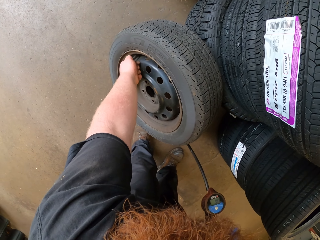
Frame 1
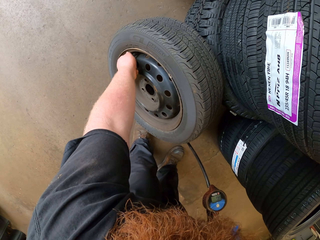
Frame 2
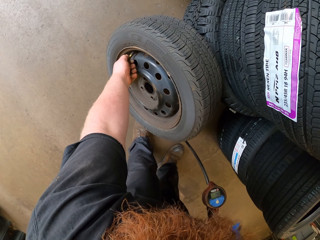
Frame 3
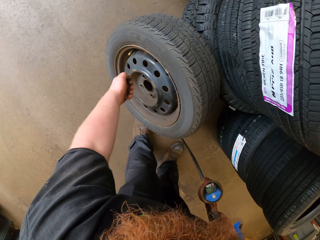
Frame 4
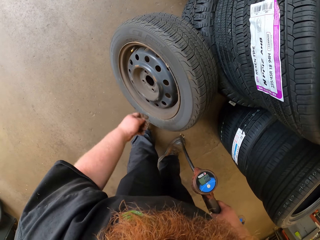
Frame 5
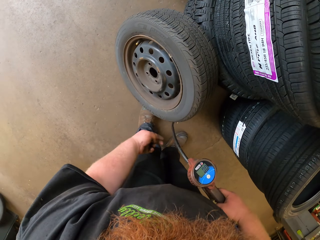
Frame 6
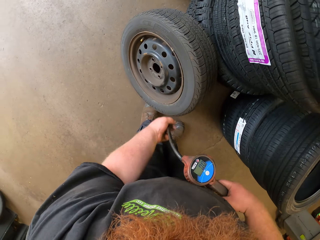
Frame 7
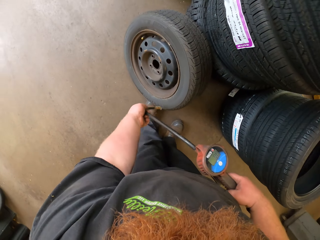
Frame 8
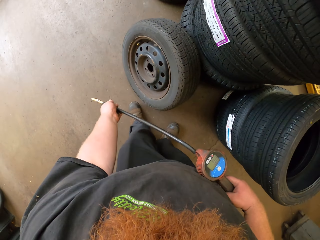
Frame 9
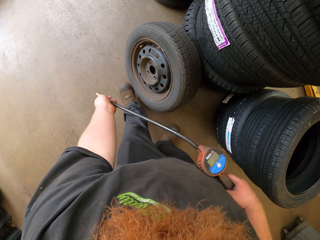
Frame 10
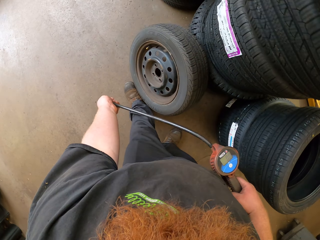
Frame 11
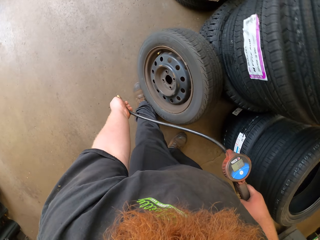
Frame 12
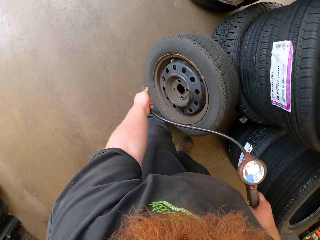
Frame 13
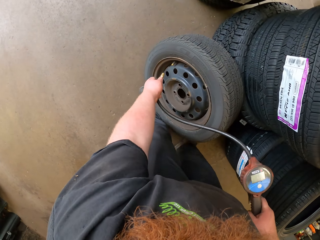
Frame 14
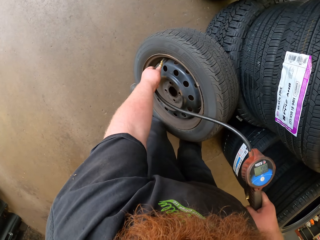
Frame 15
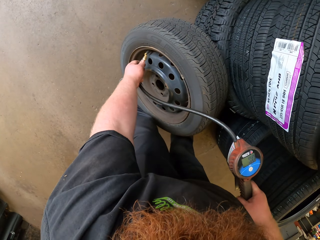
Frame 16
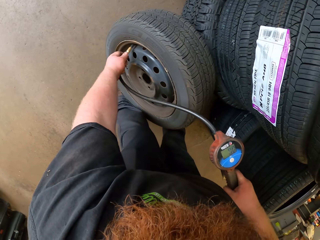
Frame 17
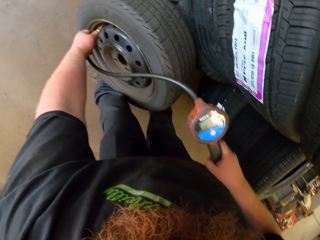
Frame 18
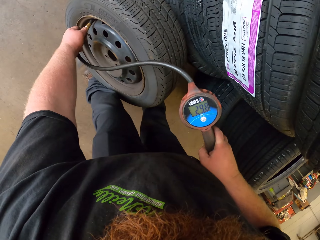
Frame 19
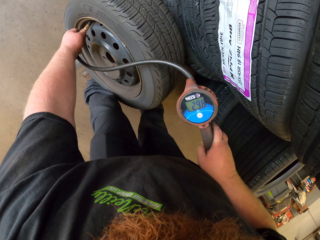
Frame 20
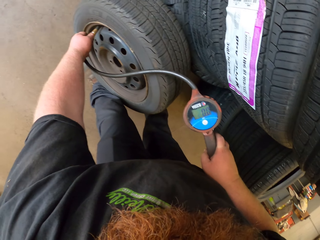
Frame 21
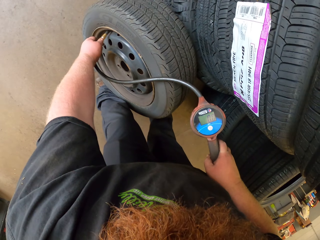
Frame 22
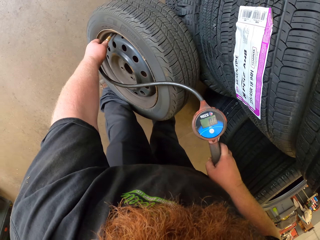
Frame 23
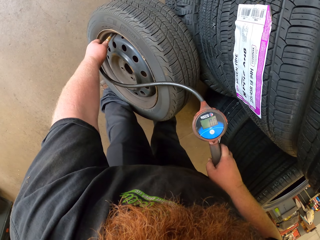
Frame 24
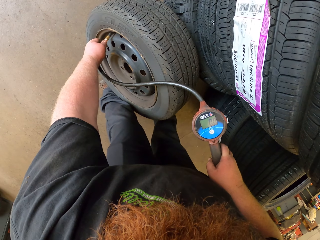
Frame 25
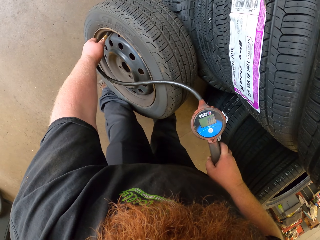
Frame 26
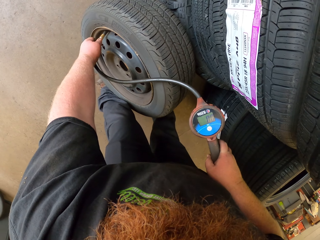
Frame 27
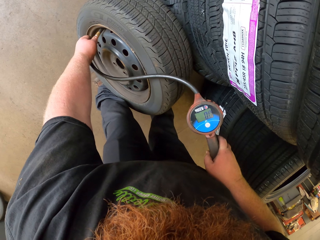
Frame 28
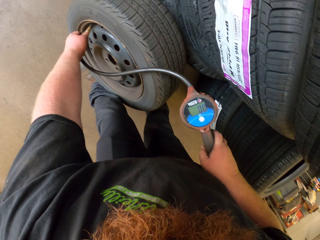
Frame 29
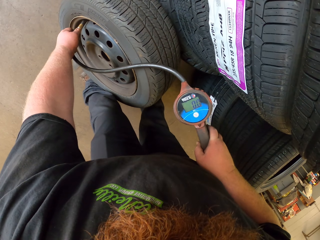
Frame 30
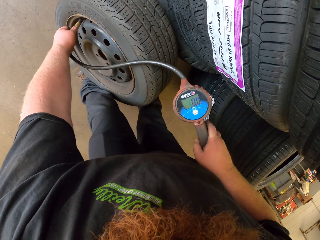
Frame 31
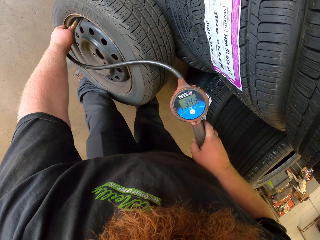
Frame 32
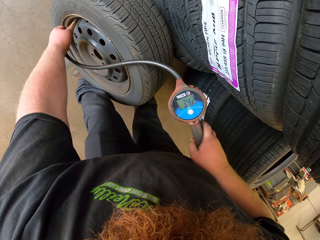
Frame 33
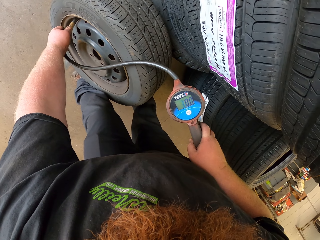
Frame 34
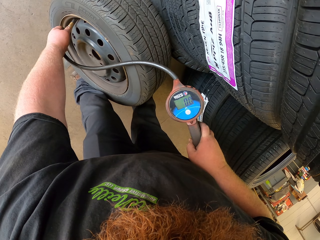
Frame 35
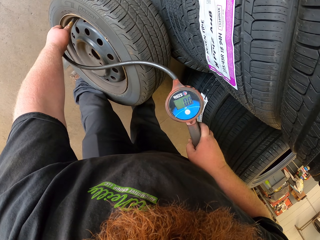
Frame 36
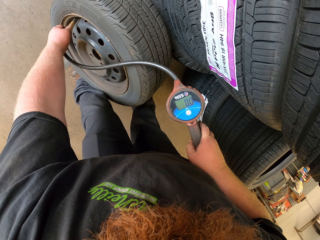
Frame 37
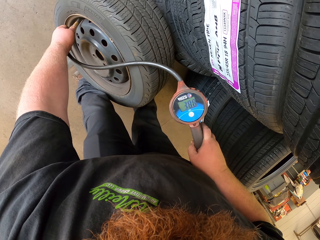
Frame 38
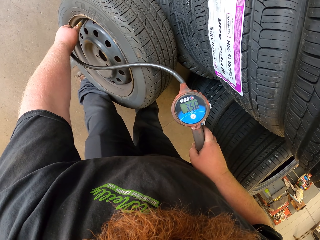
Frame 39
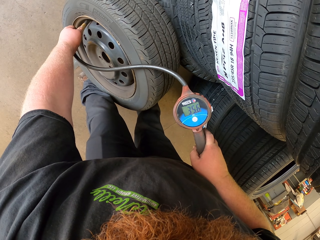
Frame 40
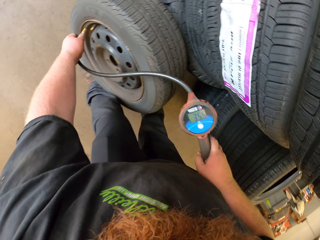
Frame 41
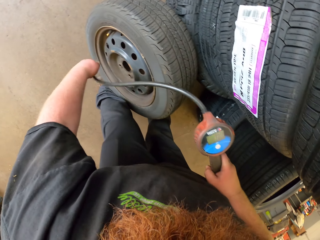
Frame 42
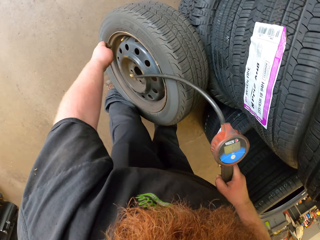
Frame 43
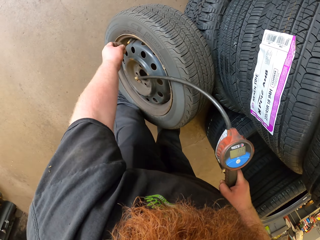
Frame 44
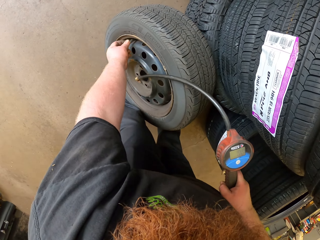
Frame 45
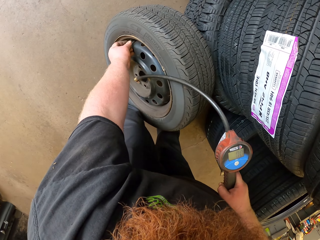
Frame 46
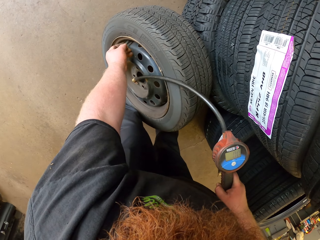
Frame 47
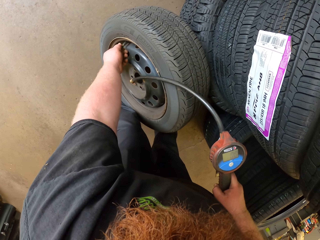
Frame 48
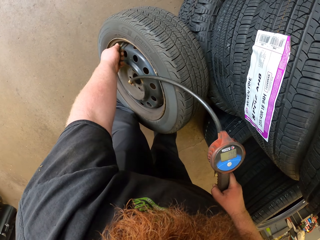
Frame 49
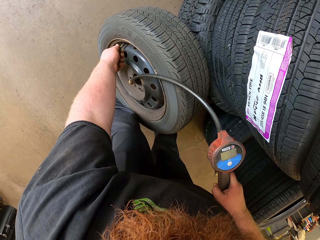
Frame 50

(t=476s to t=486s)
The camera wearer opens a bolt on the car tire. They put pressure in the tire.

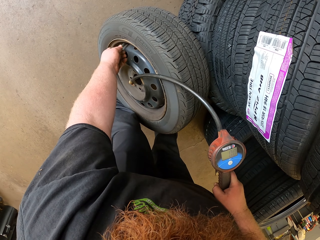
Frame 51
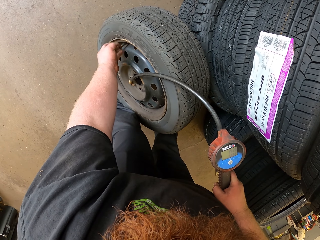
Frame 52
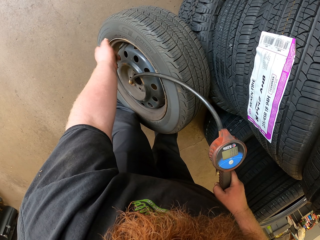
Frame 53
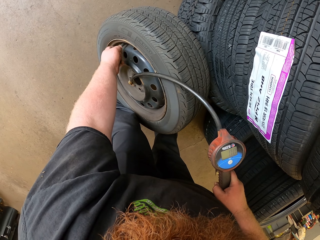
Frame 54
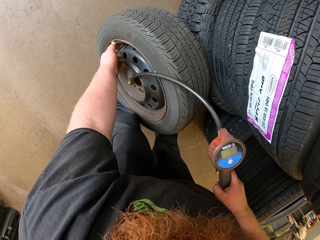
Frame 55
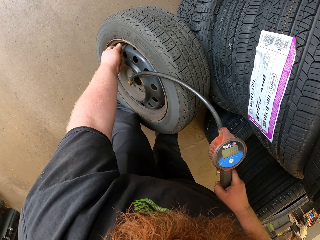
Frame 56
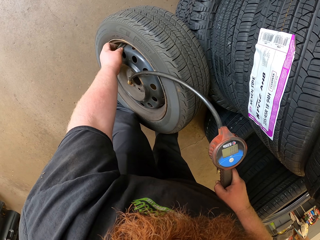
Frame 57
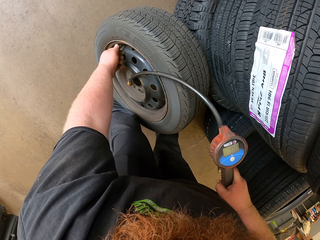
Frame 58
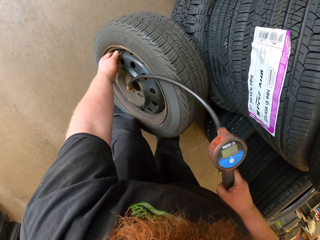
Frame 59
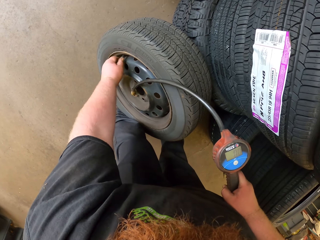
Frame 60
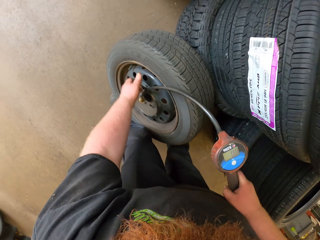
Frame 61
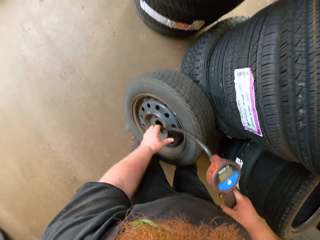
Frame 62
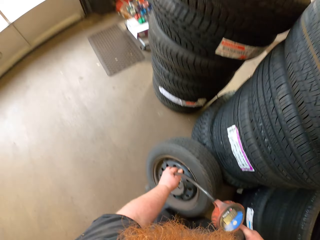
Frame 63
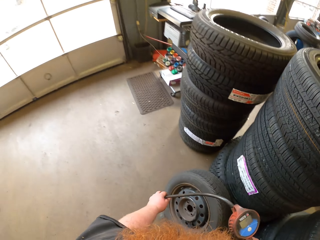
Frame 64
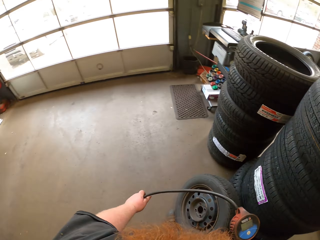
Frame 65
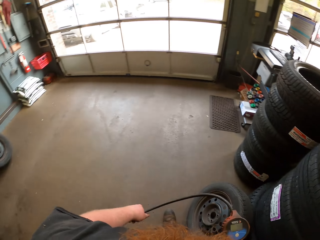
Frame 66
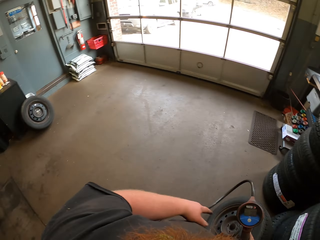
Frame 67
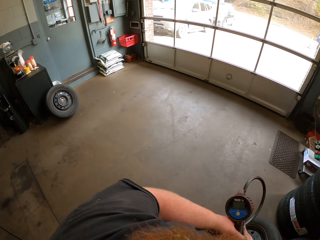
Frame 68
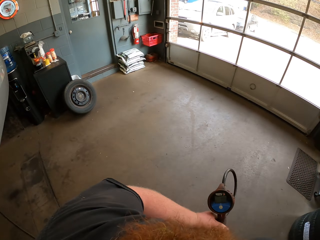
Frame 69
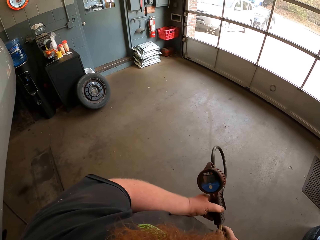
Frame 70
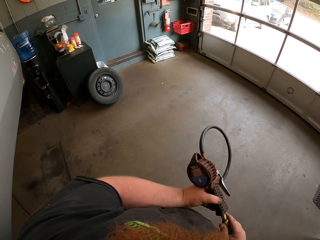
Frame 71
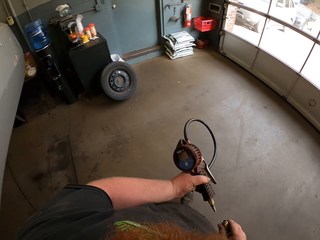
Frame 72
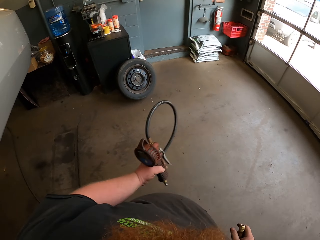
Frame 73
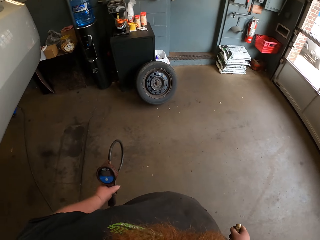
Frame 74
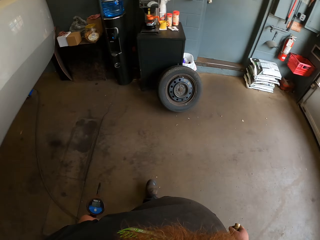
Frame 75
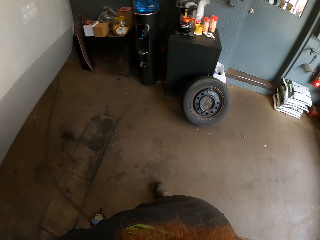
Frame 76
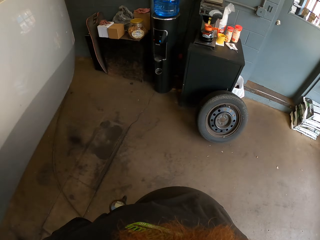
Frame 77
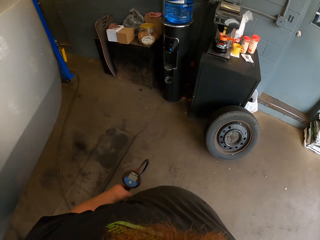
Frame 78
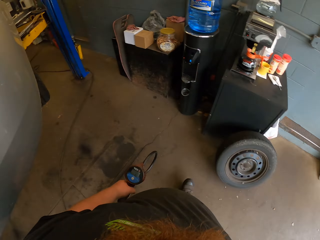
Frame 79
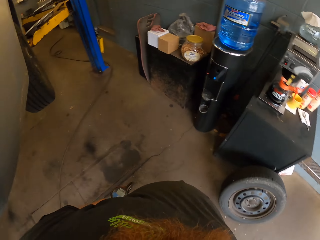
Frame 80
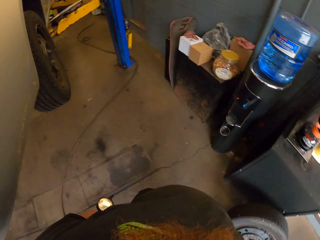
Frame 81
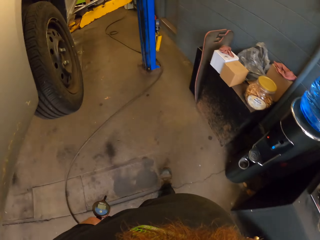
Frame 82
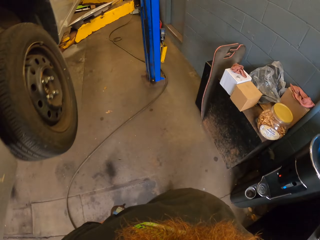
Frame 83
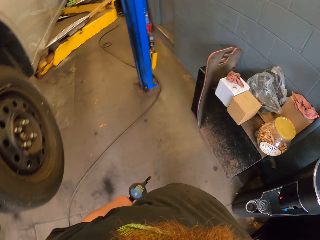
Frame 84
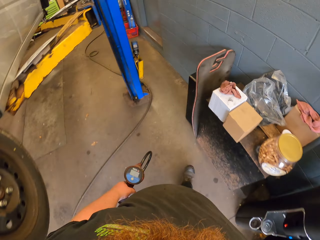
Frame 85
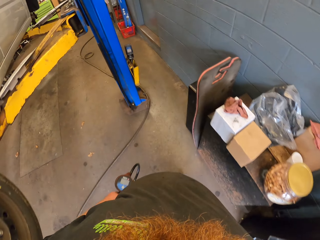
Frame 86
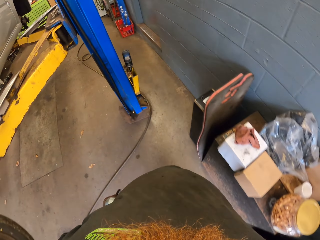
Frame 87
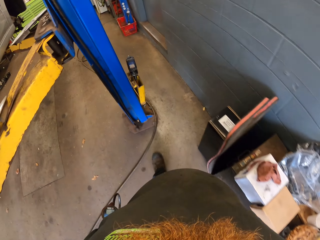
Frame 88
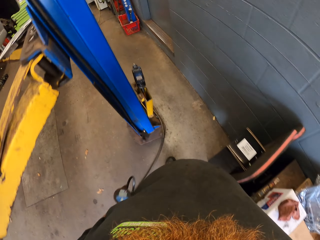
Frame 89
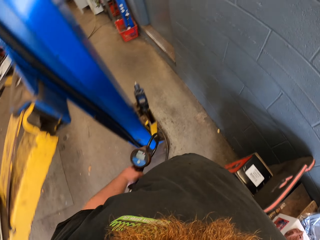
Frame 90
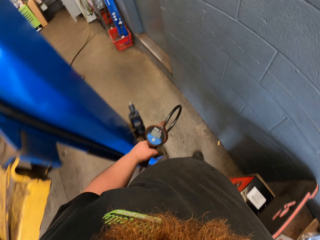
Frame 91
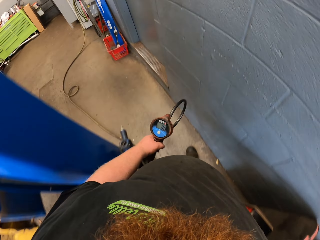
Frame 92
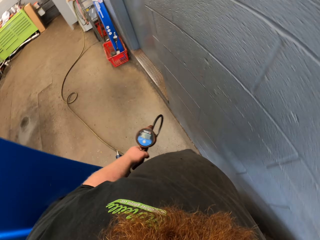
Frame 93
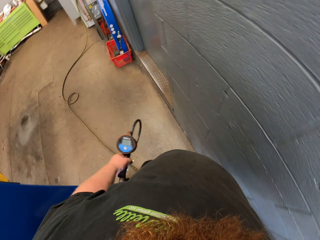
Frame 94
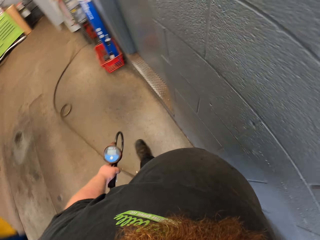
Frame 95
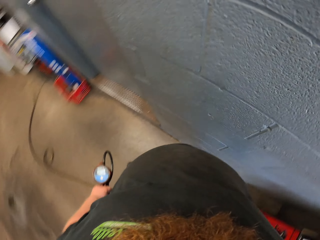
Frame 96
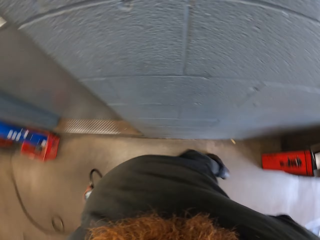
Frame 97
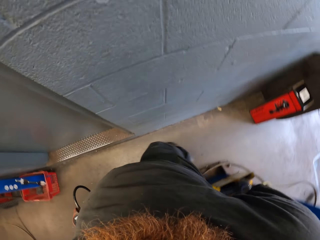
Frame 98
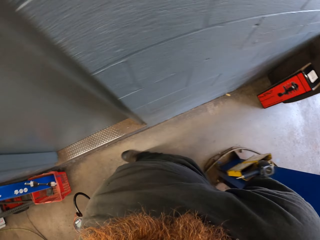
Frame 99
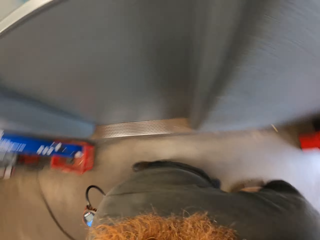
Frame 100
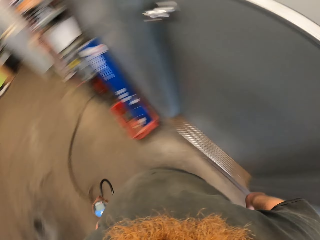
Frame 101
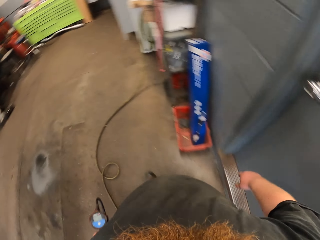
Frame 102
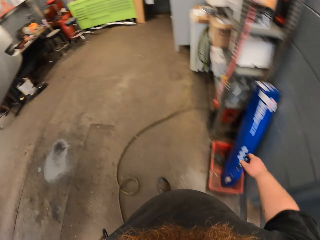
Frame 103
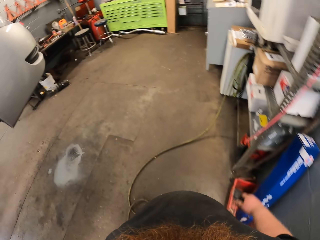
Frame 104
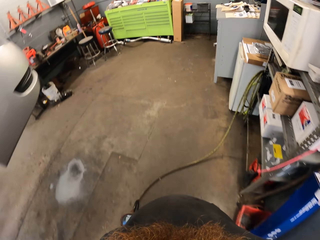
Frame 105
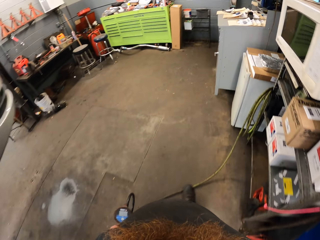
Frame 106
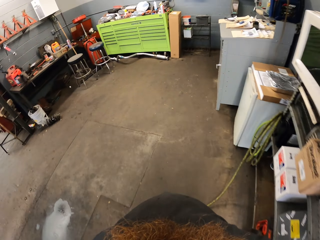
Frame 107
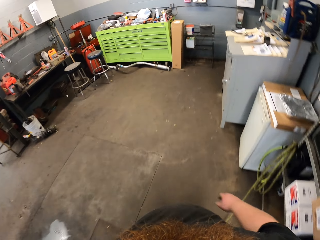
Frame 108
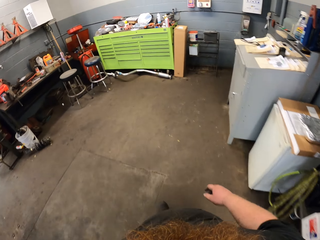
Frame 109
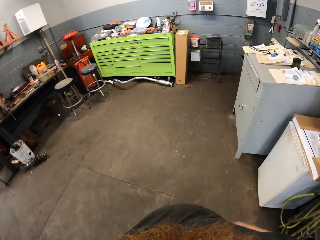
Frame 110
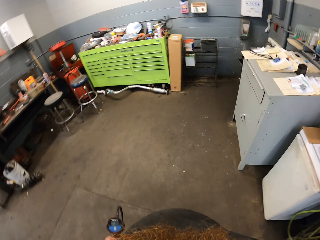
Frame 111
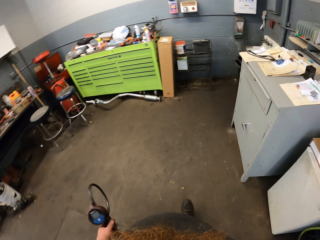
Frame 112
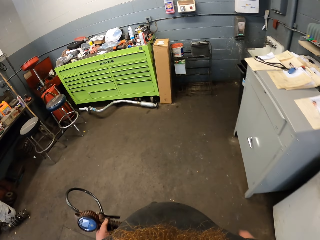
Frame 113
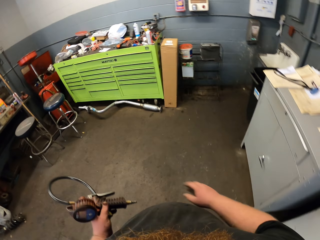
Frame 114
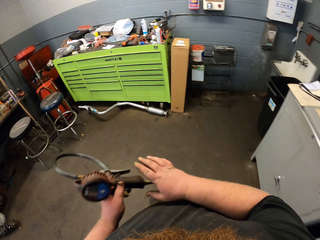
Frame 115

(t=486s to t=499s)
The camera wearer tightens the bolts on the car tire. They walk towards the cabinet.
